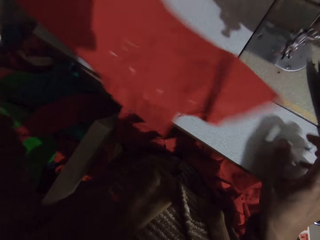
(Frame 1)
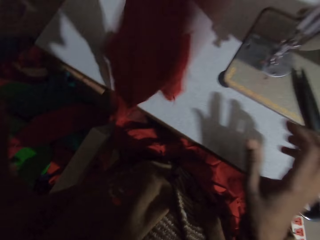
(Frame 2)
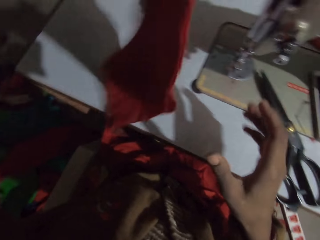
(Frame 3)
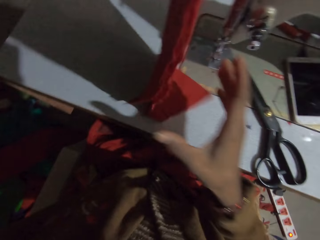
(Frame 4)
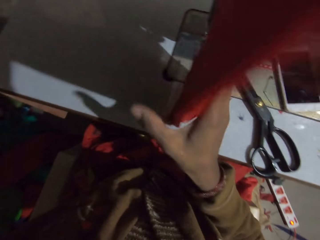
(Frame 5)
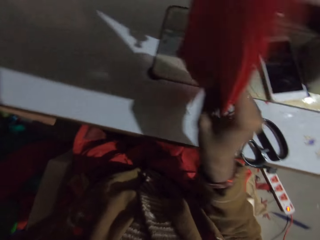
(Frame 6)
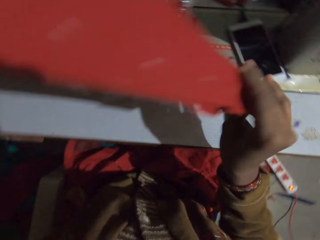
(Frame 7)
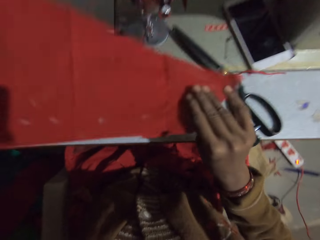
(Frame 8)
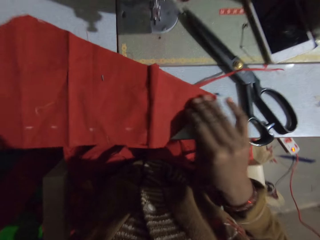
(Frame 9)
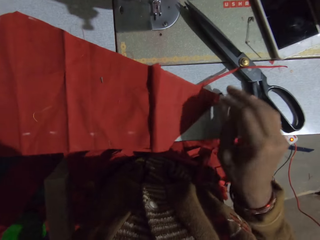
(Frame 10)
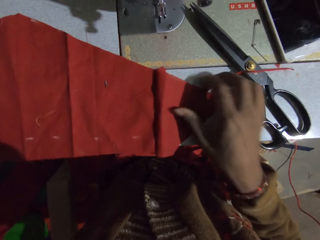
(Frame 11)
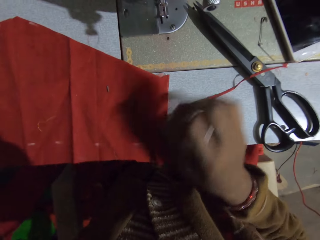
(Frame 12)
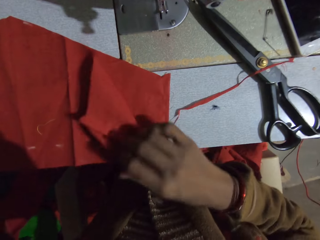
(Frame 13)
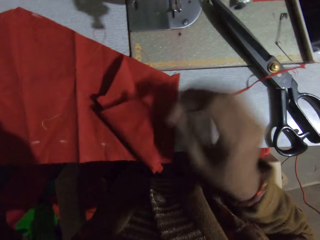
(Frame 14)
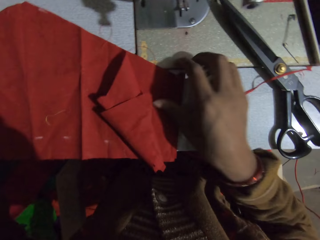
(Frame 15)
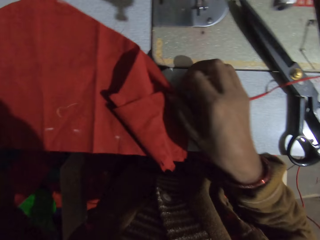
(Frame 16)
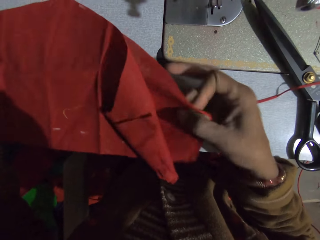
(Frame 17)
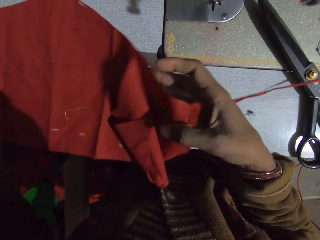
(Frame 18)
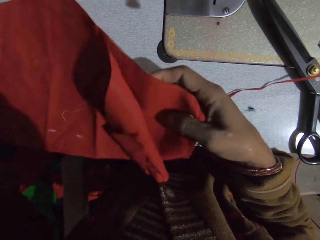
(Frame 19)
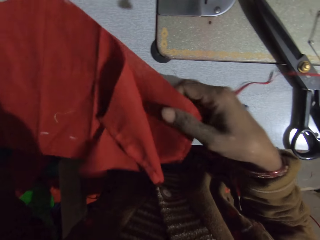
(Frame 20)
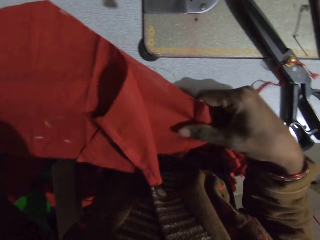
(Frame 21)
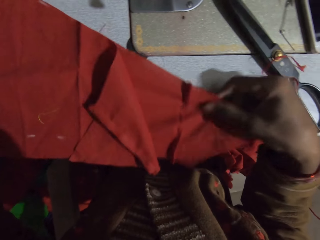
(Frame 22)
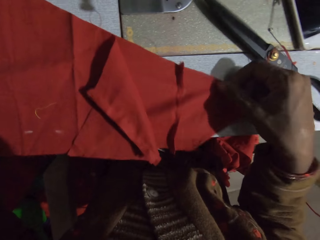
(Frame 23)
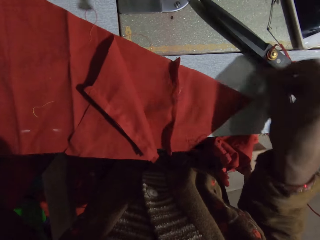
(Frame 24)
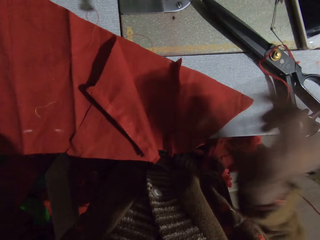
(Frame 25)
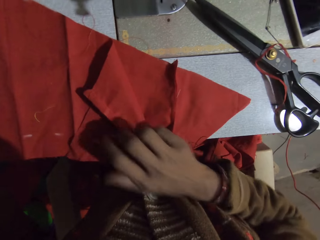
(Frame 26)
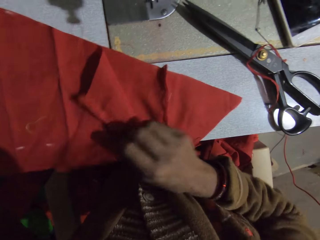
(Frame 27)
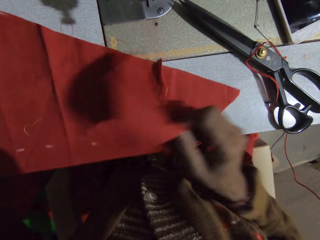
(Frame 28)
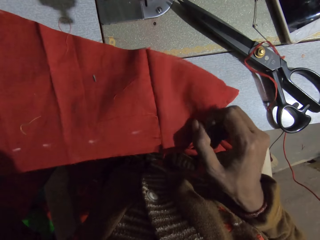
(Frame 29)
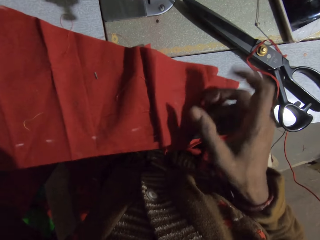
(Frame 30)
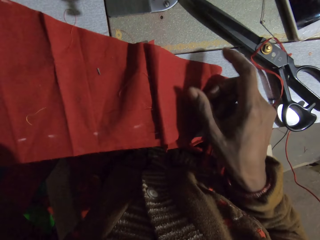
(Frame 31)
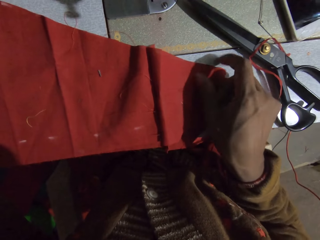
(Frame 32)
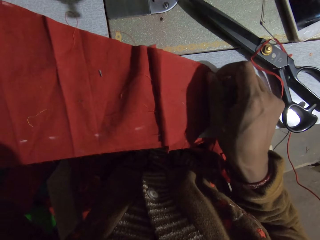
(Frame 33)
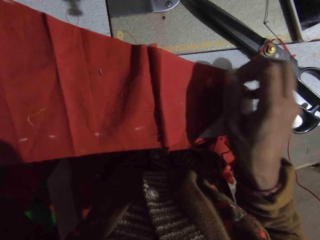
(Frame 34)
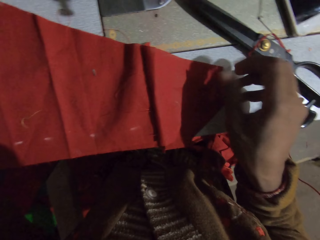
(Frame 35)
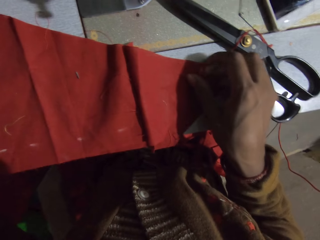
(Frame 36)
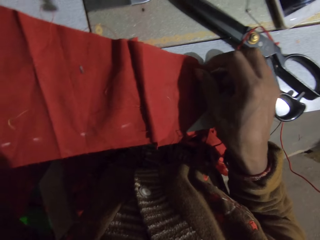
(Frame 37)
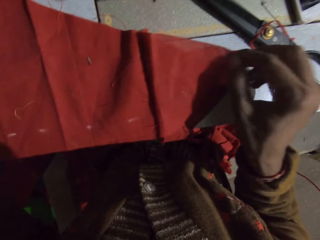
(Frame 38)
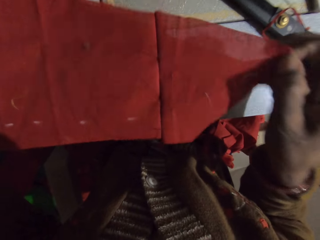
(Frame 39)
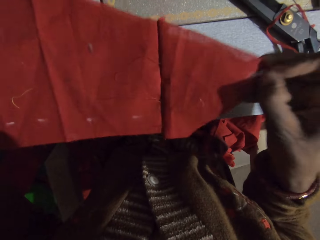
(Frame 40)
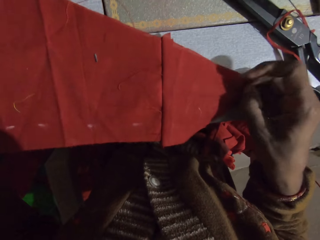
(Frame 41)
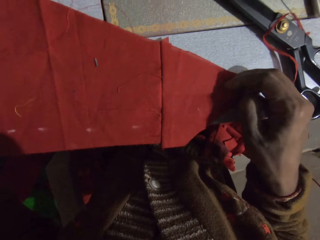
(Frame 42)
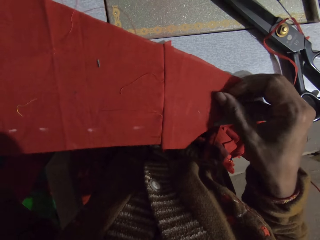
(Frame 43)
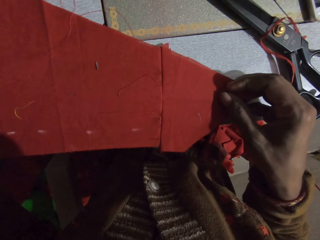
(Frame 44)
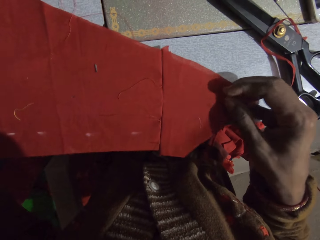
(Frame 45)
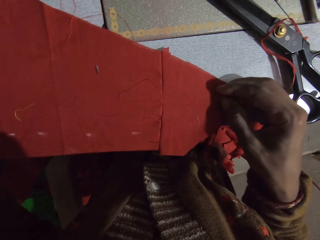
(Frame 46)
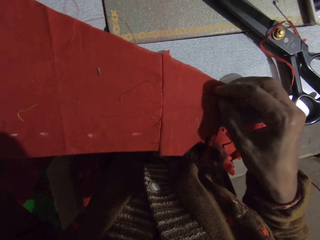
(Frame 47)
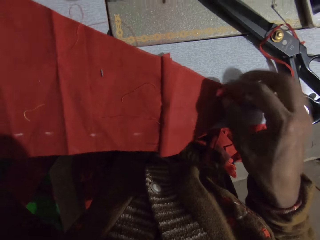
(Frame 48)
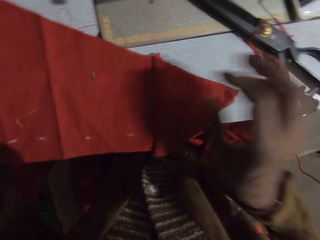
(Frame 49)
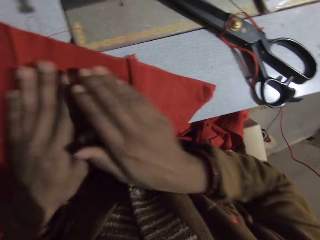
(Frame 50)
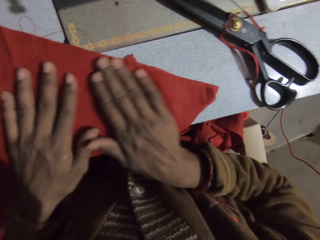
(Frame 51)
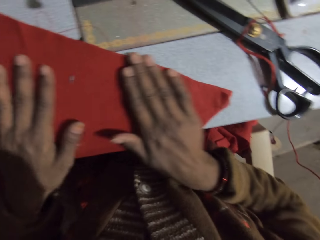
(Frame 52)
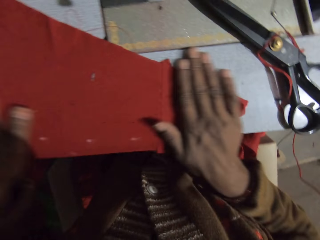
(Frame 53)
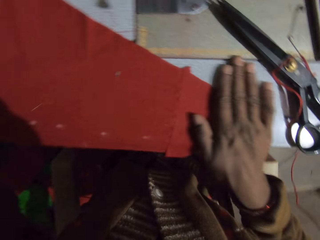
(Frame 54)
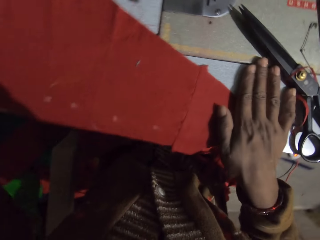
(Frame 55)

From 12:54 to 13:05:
The camera wearer adjusts the cloth on the sewing machine. They check the cloth. They put the cloth on the sewing machine. They sort the cloth. They check the cloth. They spread the cloth.

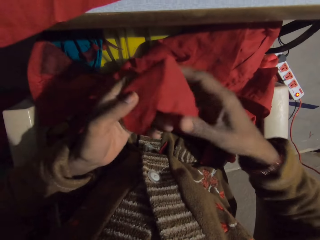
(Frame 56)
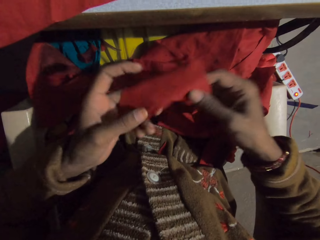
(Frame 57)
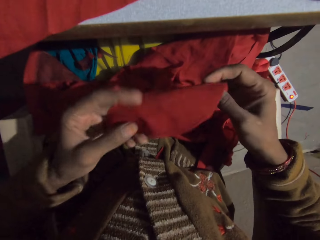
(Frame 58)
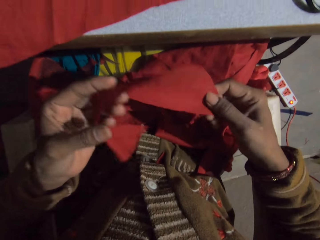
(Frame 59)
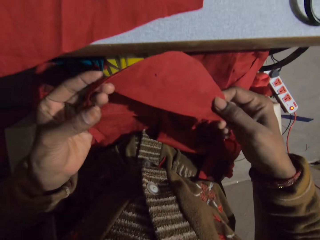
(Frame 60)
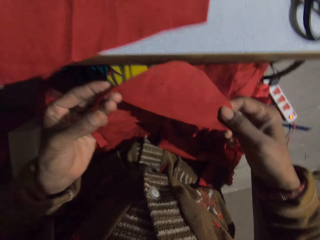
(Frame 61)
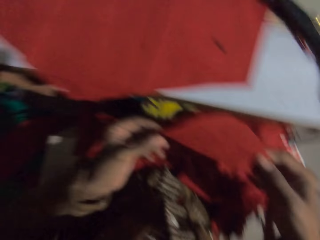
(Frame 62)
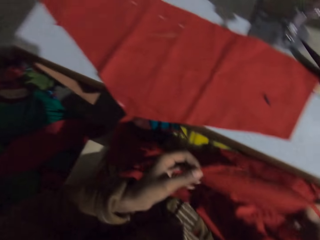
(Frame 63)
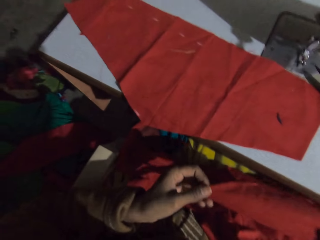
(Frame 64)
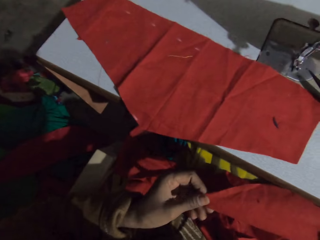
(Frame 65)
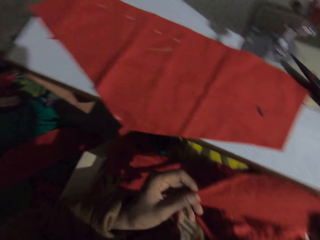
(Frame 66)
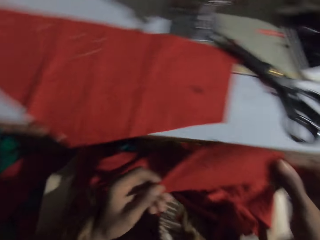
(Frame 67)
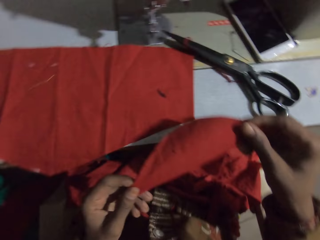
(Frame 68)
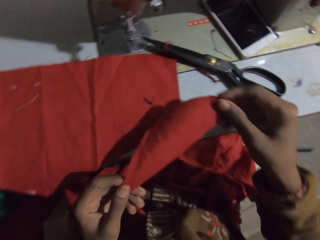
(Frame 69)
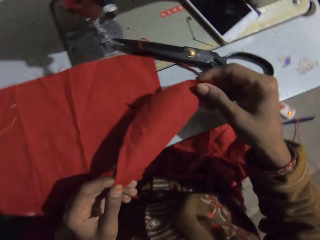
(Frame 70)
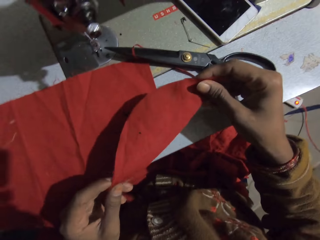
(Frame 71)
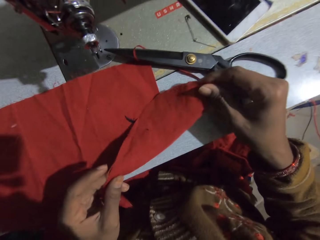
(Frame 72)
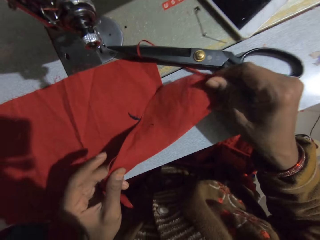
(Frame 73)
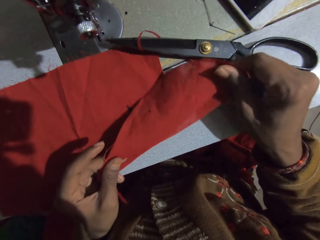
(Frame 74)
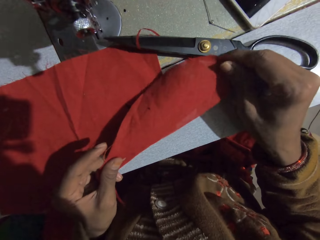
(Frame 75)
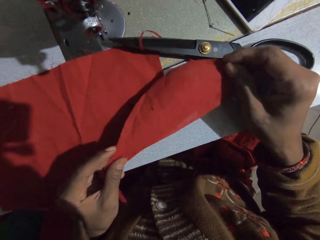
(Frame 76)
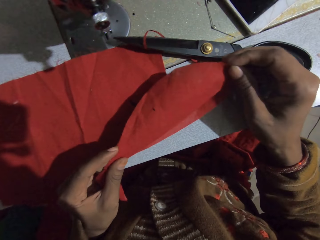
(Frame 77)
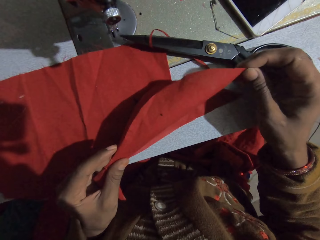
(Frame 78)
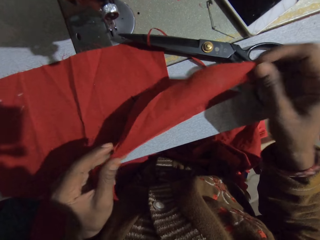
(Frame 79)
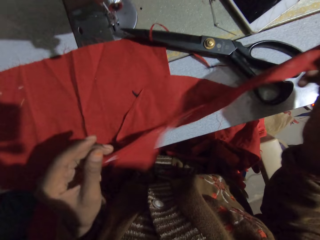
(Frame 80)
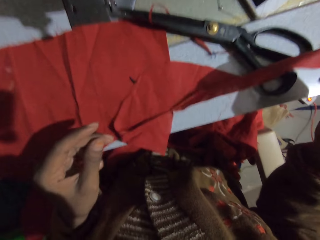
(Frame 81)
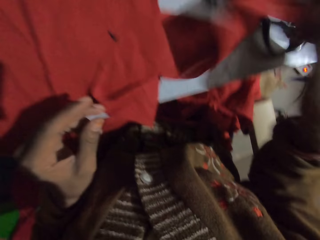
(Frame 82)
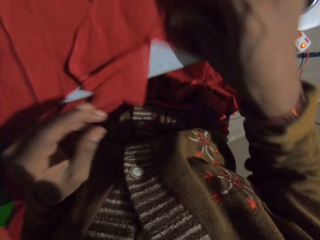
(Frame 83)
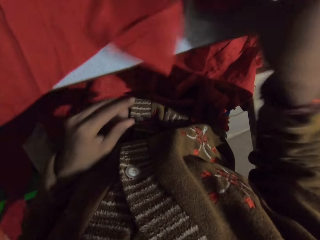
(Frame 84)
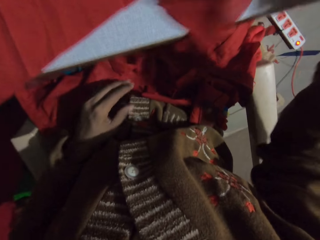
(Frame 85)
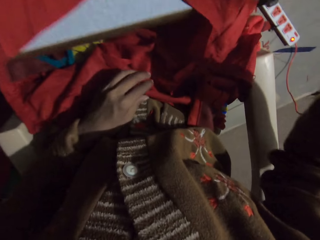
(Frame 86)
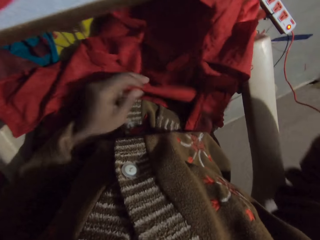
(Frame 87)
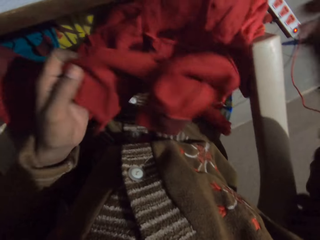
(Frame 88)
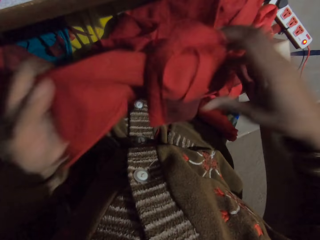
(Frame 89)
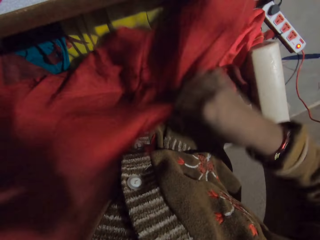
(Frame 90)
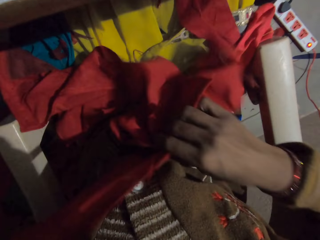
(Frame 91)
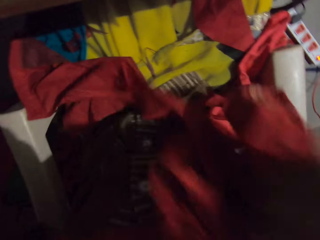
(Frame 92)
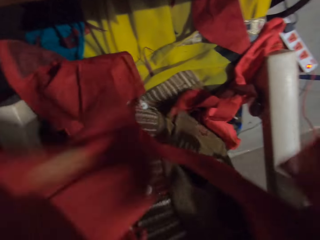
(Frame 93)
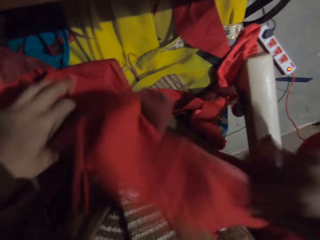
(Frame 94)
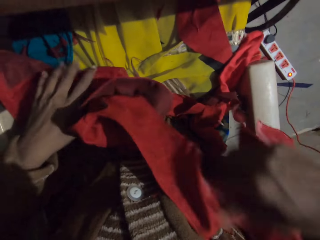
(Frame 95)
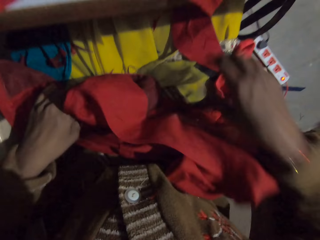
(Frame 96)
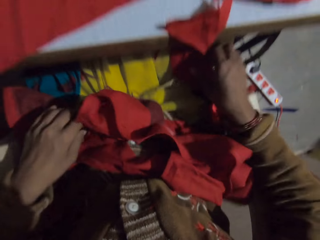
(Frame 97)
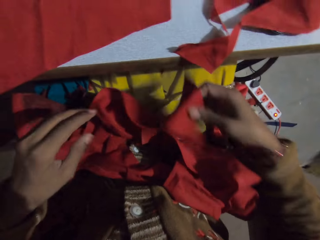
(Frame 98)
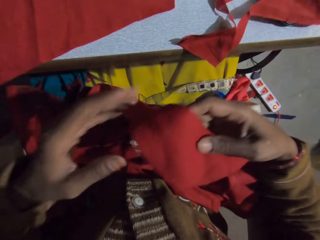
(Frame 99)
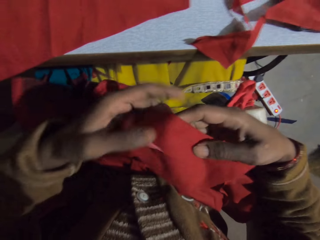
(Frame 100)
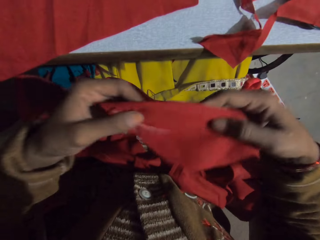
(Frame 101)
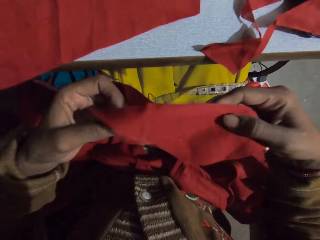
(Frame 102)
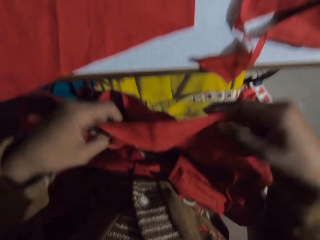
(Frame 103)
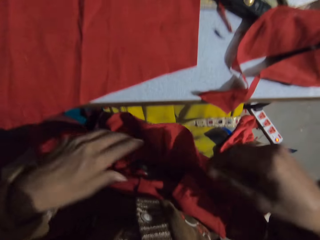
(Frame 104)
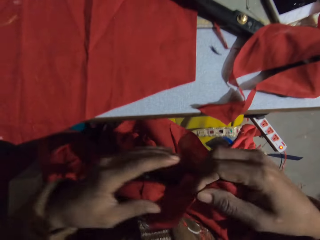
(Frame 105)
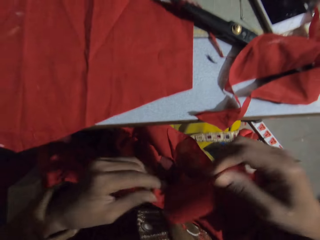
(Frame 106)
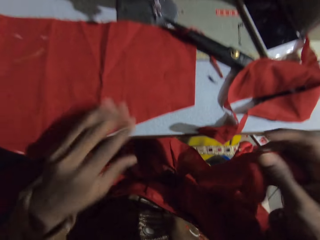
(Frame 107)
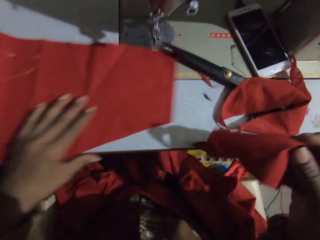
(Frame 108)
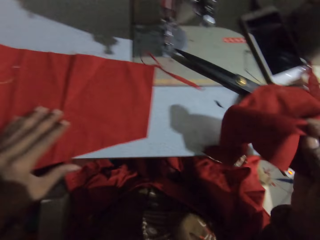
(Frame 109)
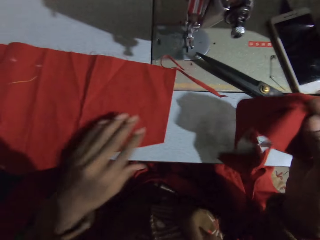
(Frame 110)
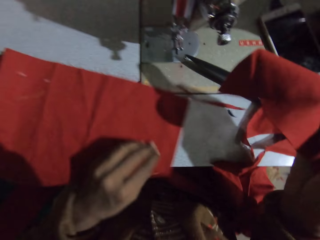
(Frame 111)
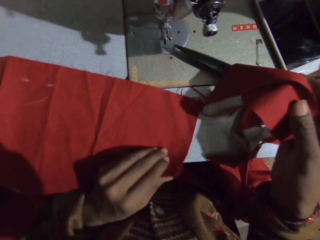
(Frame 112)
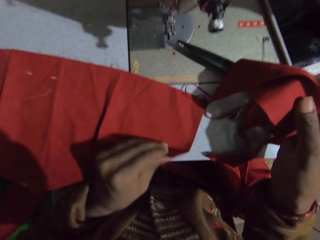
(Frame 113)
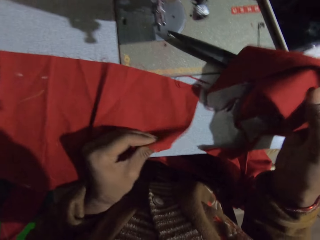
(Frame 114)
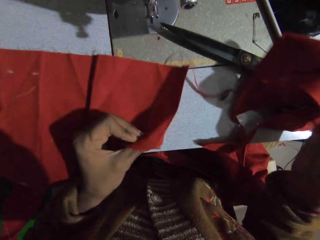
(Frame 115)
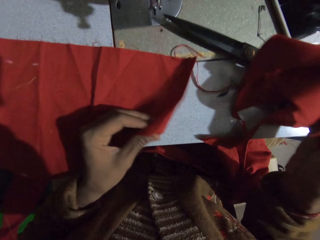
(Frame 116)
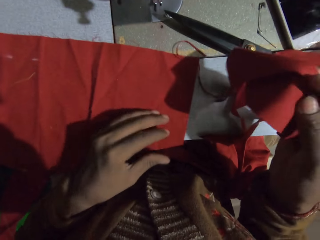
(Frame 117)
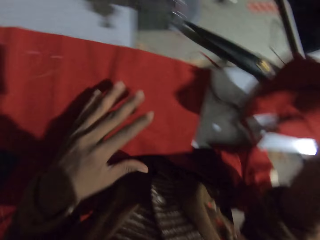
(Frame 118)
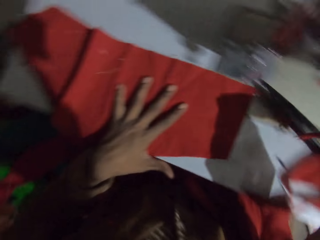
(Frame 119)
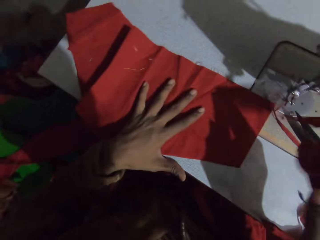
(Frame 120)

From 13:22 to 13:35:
The camera wearer checks the cloth. They pick up the cloths from the lap. They move the cloth aside with the left hand.
